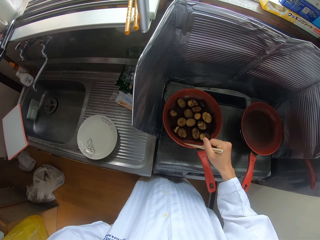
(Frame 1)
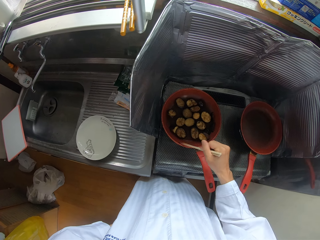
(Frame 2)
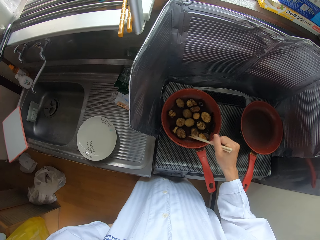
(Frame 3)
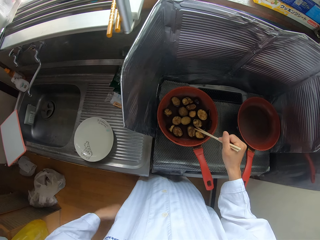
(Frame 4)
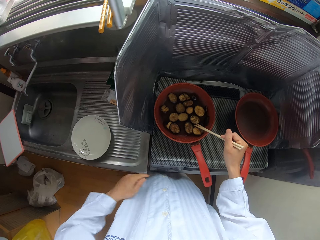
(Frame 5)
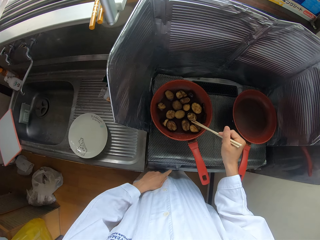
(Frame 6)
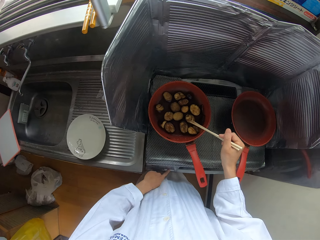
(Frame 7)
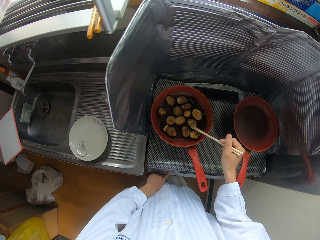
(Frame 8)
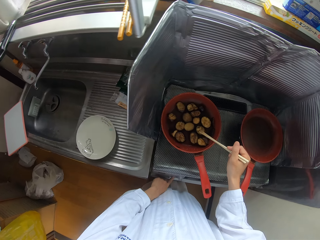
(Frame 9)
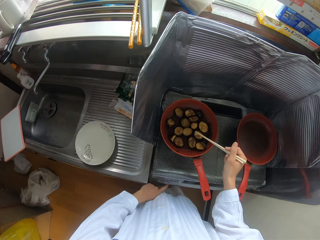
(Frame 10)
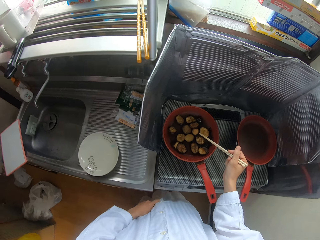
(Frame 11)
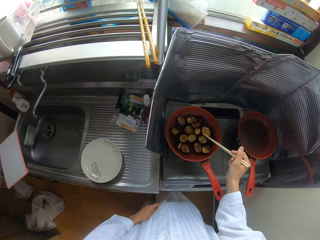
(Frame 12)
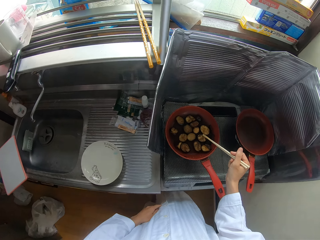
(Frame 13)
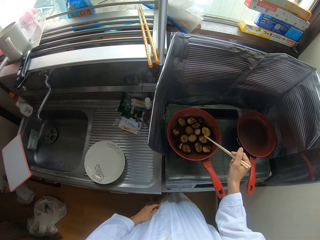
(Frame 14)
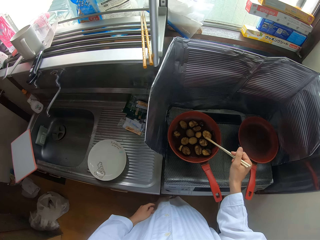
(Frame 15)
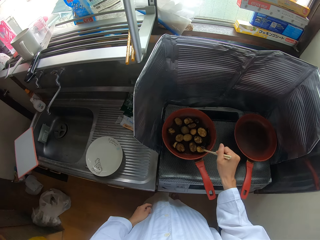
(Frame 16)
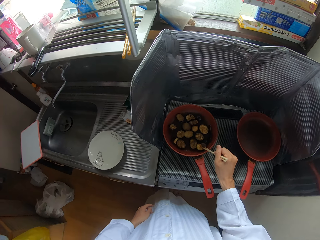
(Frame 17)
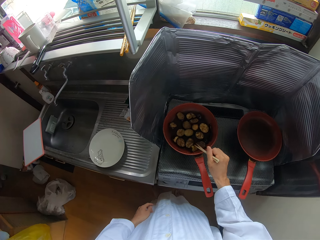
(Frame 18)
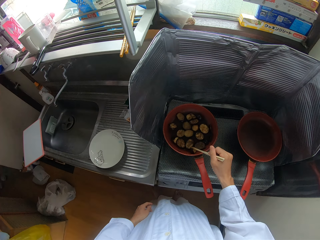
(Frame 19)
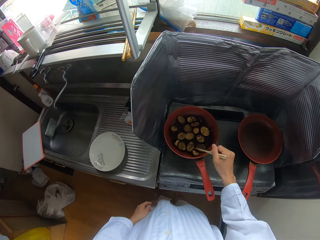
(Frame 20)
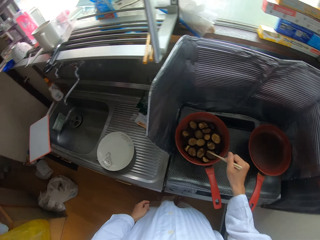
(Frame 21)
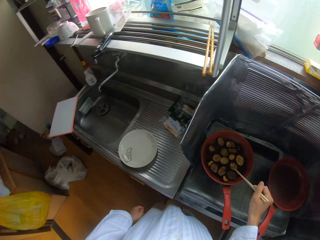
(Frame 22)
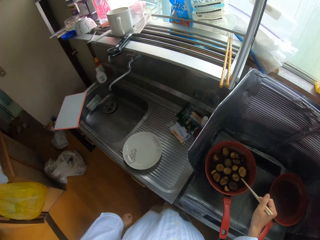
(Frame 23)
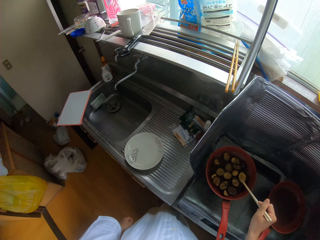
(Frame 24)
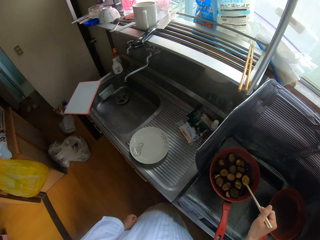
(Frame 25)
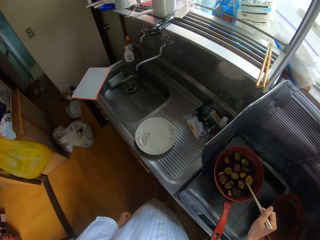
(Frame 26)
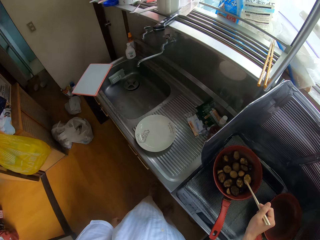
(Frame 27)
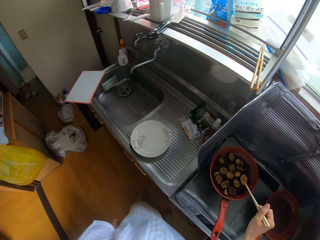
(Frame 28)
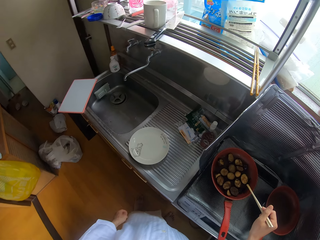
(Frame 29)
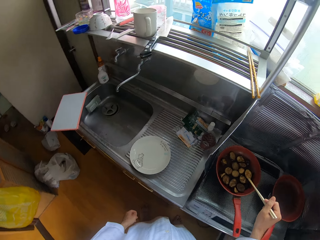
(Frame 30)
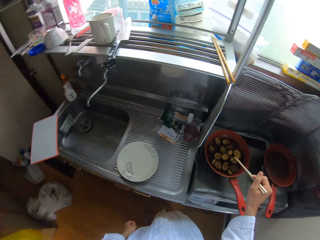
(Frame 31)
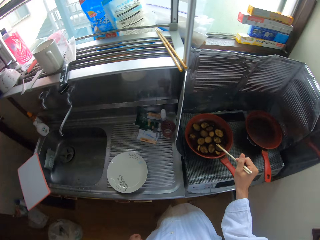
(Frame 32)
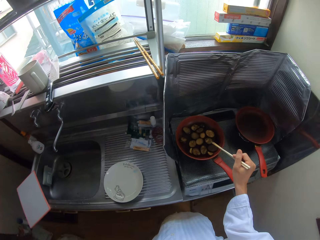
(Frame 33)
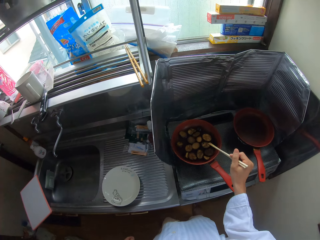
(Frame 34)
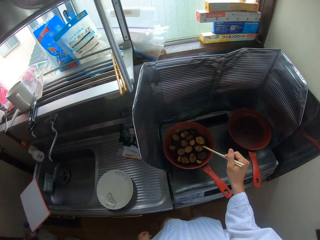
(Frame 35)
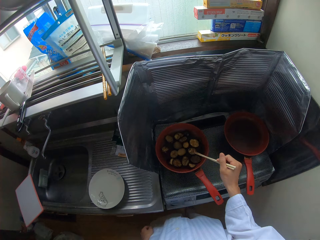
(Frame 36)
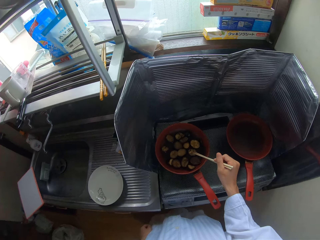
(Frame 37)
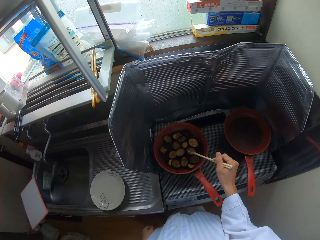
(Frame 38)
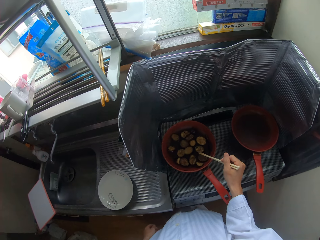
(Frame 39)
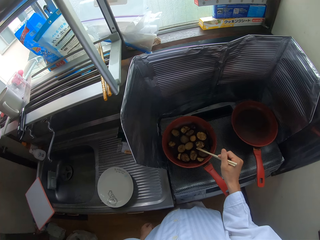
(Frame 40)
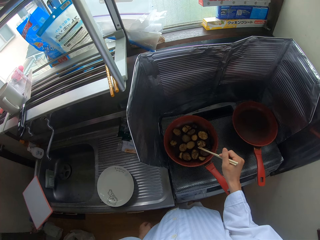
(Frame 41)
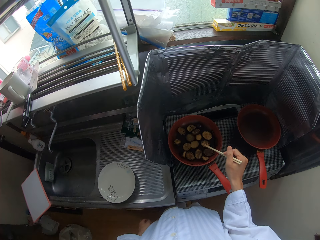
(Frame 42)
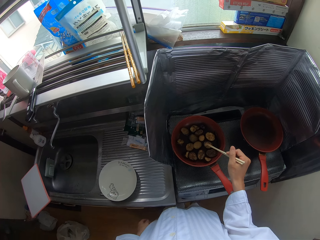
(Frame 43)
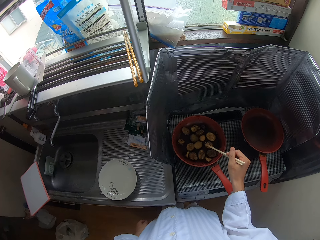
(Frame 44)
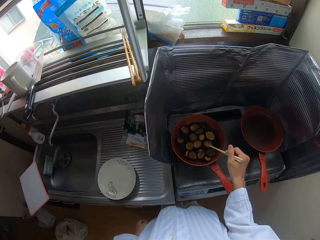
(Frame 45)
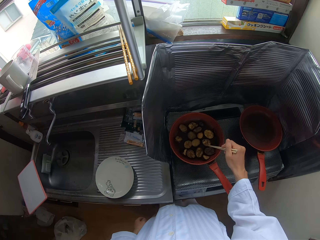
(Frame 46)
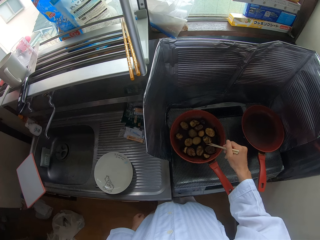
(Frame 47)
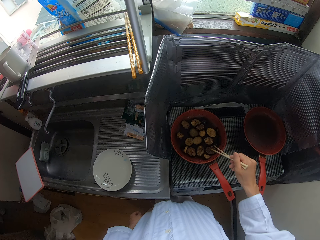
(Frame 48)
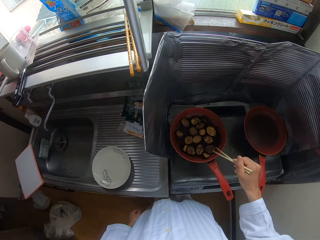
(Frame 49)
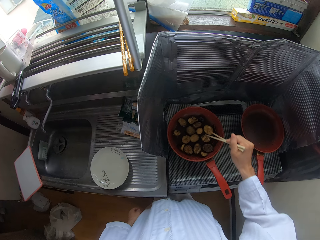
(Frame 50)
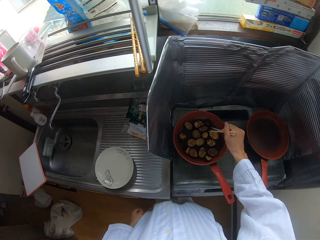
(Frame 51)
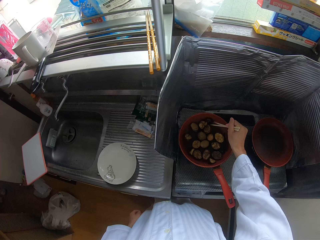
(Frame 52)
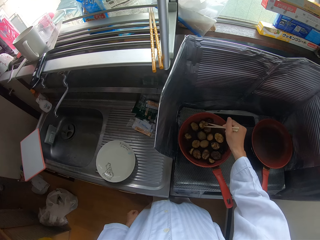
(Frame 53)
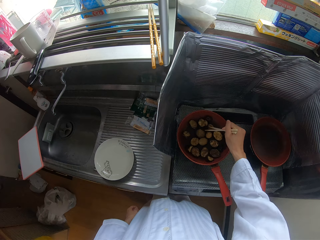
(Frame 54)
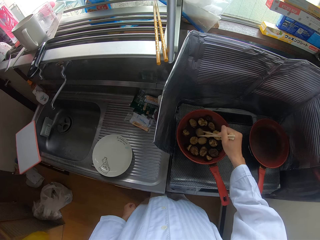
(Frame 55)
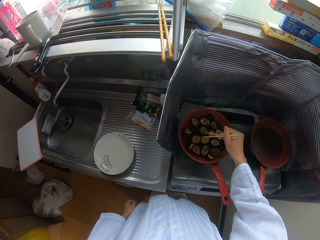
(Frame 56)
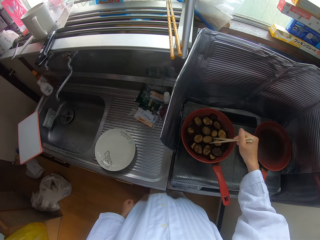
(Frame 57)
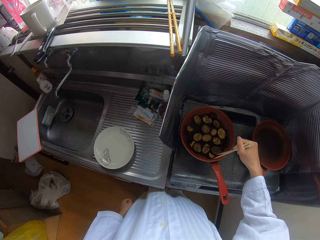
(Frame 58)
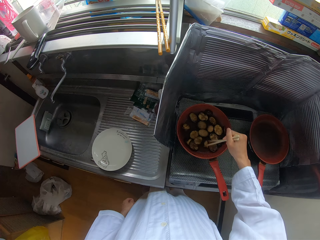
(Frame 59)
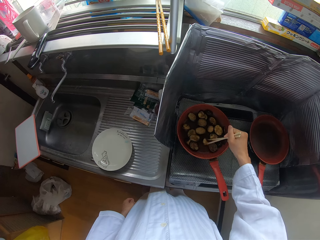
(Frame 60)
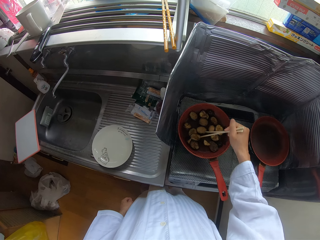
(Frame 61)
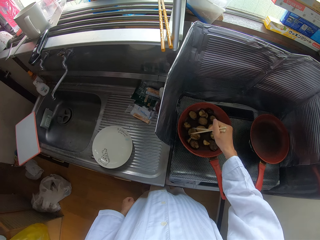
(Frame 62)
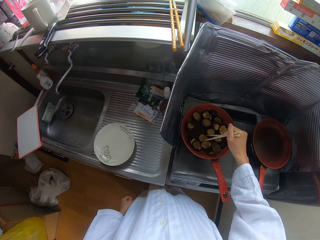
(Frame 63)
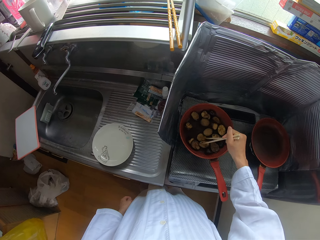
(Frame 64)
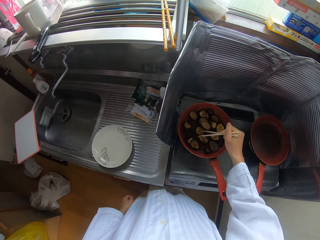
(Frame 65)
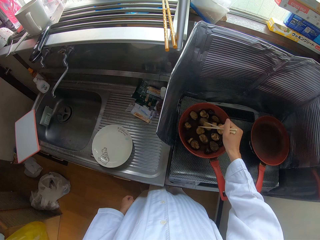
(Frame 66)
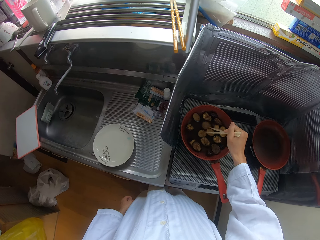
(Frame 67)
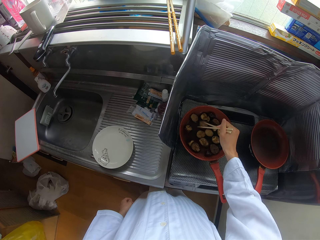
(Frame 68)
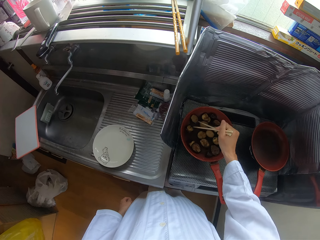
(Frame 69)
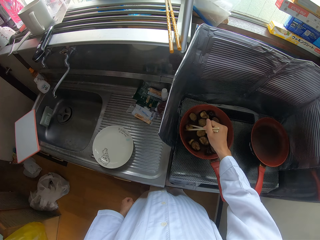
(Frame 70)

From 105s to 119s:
The camera wearer turns the gas cooker off with her left hand. She stirs plantain in a pan with chopsticks. She looks around the kitchen. She walks around the kitchen. She looks around the kitchen. She stirs the plantain in the pan with the chopsticks.

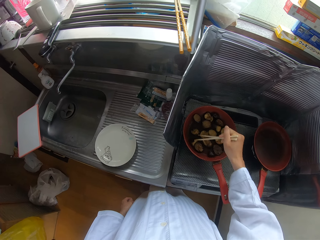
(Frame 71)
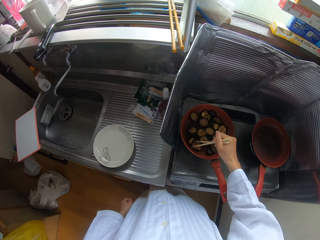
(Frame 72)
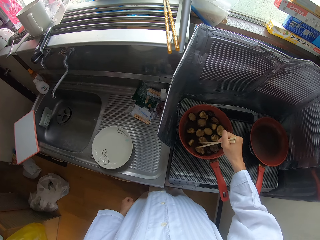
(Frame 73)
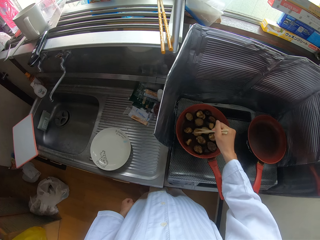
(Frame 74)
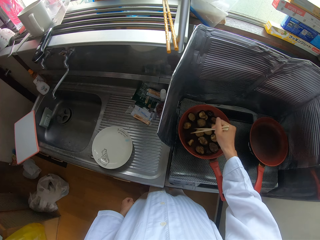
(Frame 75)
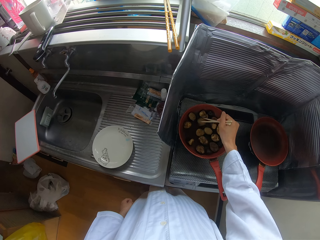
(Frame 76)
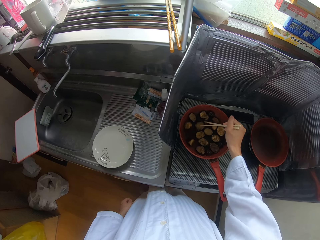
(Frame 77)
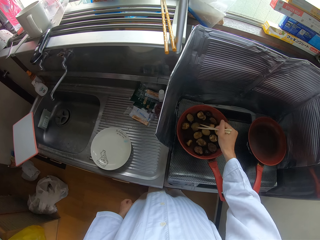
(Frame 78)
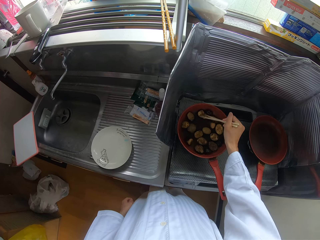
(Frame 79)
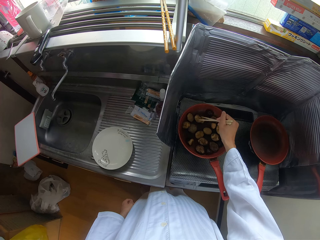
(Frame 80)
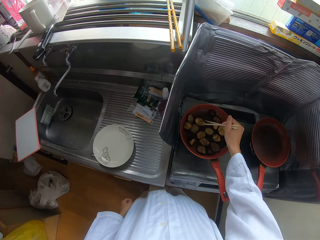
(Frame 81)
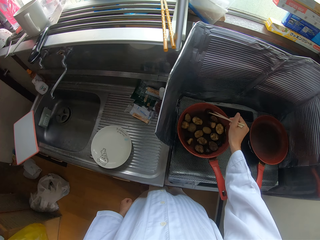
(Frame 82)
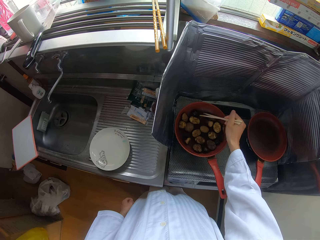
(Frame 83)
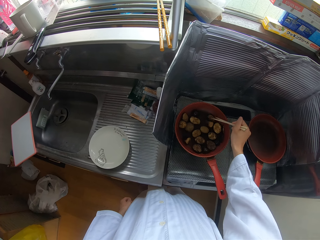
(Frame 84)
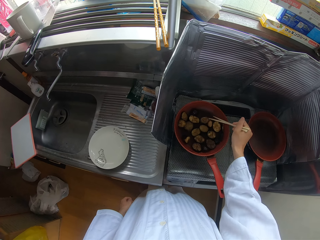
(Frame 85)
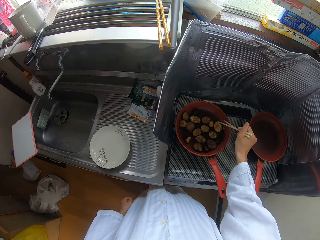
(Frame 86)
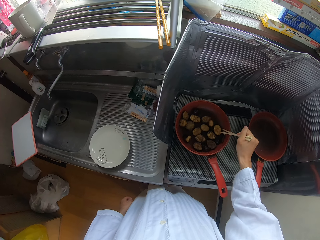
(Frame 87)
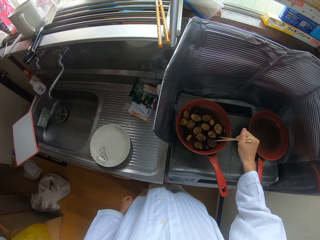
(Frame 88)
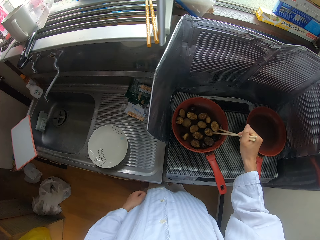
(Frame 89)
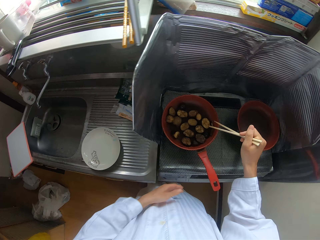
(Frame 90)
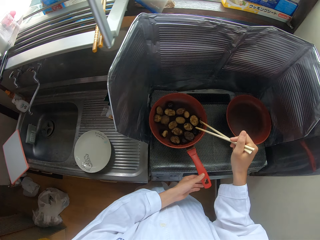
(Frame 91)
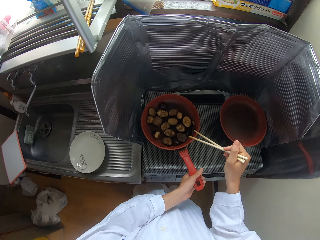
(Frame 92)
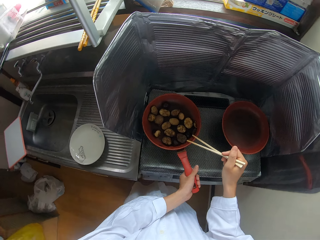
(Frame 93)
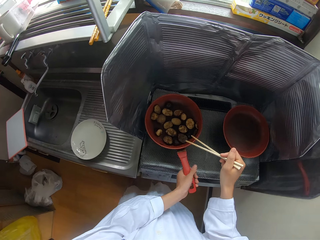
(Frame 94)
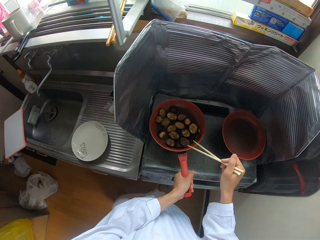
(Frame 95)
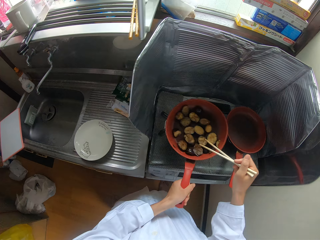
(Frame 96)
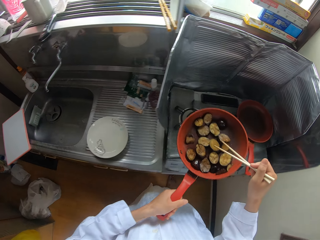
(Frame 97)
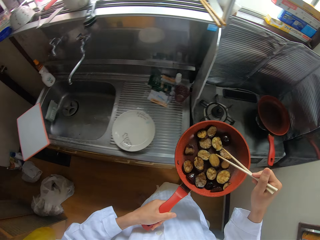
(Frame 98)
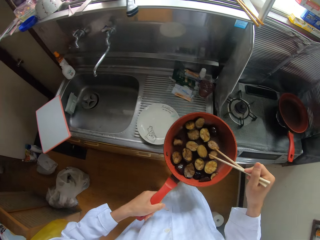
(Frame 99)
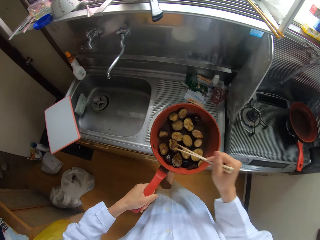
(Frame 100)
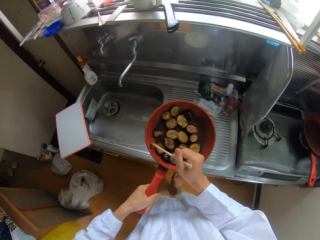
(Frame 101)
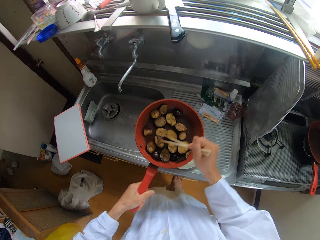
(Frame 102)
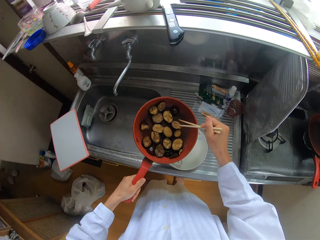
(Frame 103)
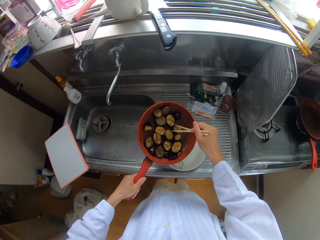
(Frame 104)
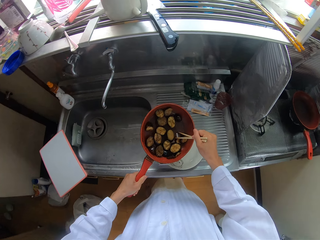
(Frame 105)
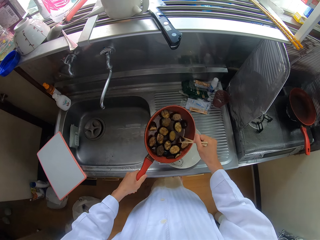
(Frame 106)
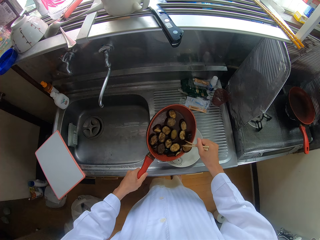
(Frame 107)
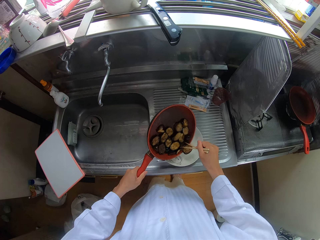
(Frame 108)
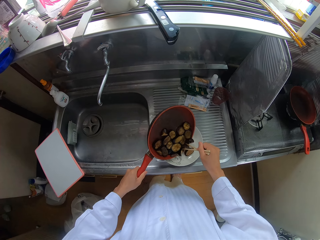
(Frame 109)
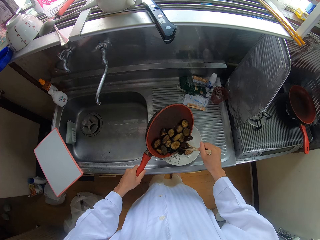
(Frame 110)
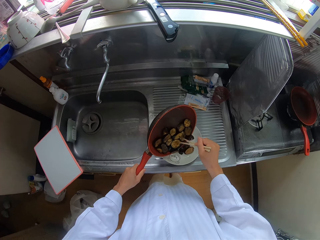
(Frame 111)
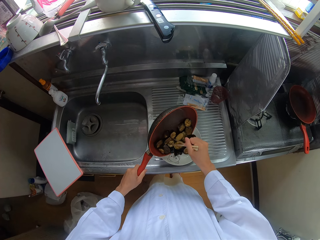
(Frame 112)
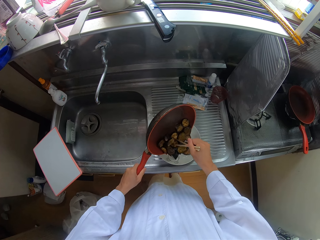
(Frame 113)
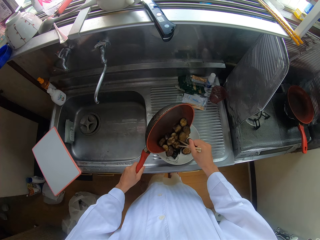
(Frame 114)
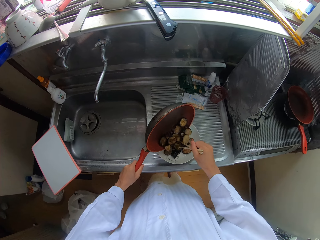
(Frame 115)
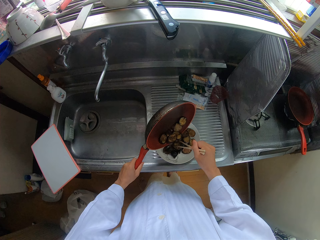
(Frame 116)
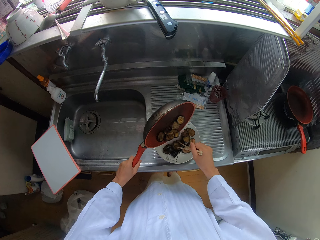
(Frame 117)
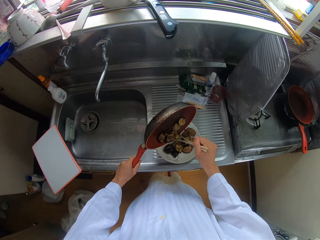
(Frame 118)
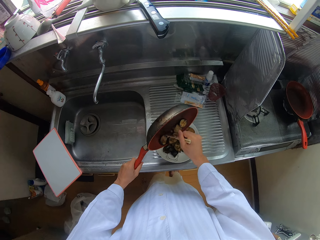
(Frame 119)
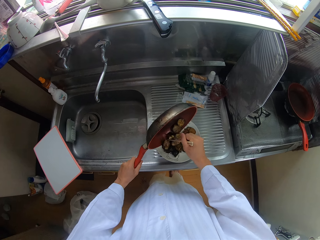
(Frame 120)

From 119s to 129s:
The camera wearer picks up the pan from the burner. She carries the frying pan with her left hand. She walks around the kitchen. She stirs plantain in the pan with chopsticks. She pours the pieces of fish or plantain into a plate with the chopsticks.
